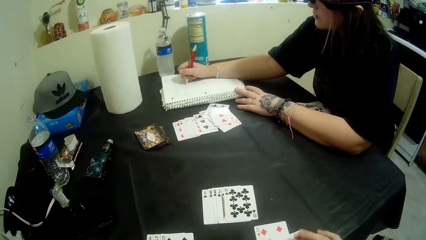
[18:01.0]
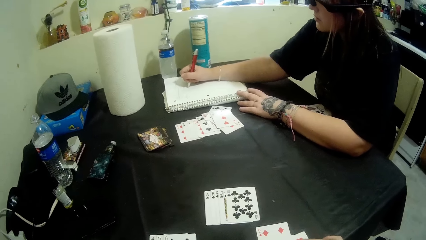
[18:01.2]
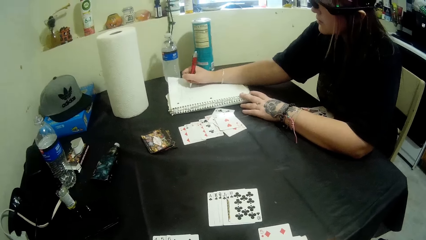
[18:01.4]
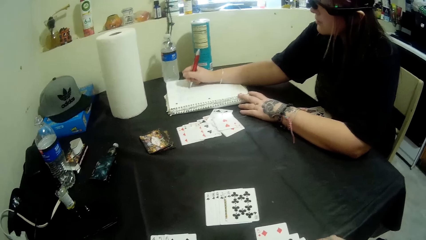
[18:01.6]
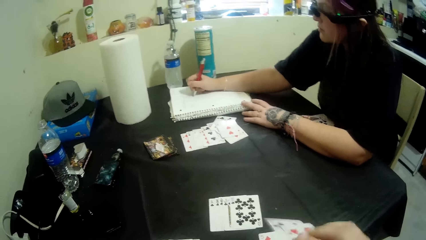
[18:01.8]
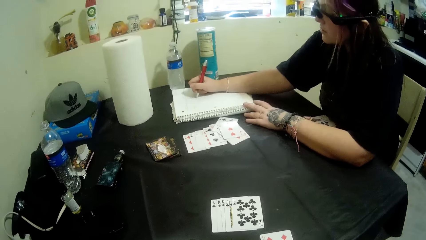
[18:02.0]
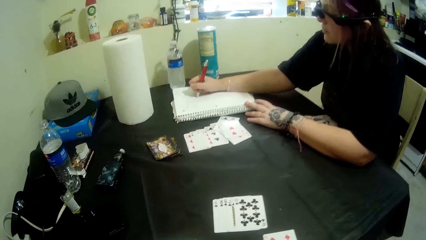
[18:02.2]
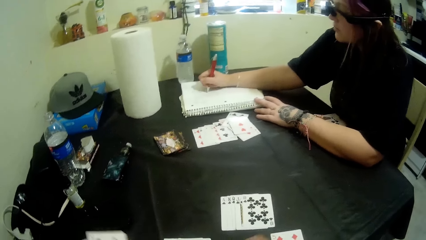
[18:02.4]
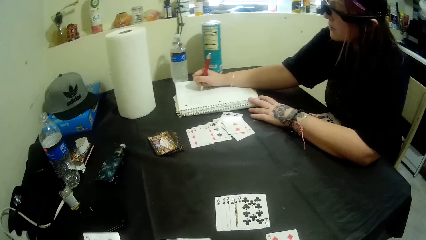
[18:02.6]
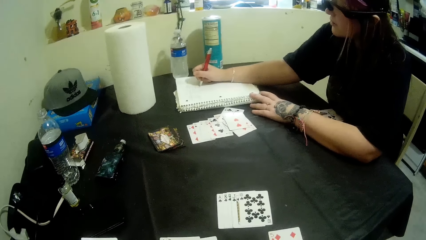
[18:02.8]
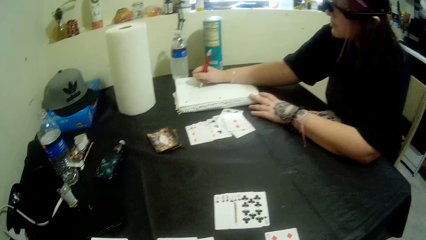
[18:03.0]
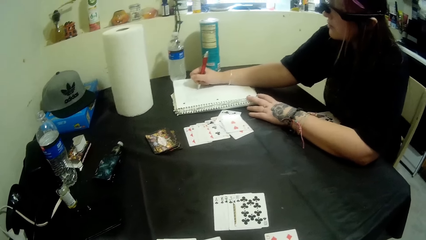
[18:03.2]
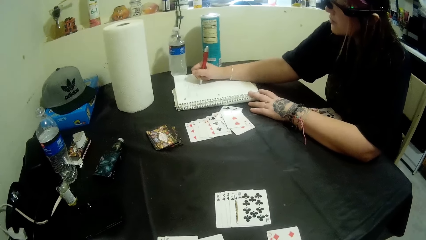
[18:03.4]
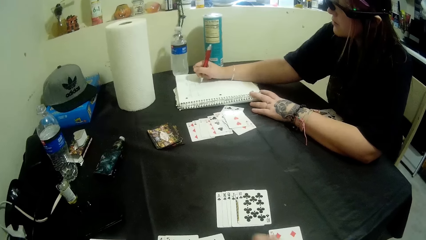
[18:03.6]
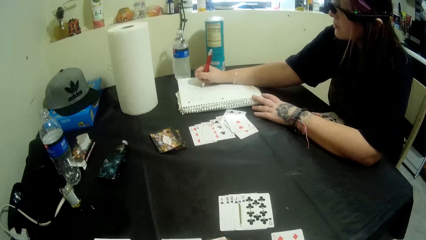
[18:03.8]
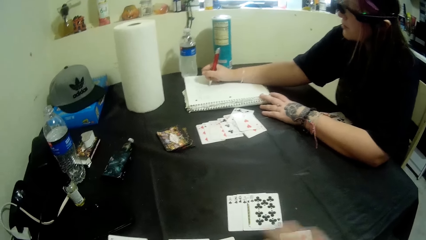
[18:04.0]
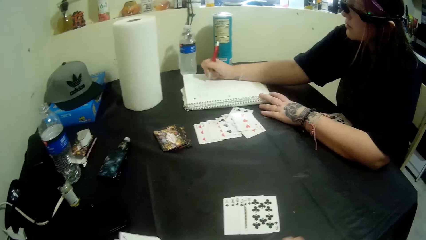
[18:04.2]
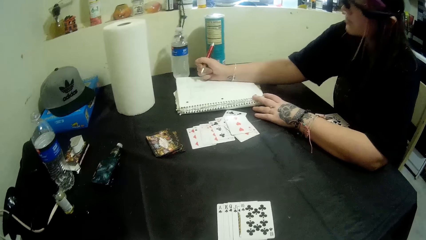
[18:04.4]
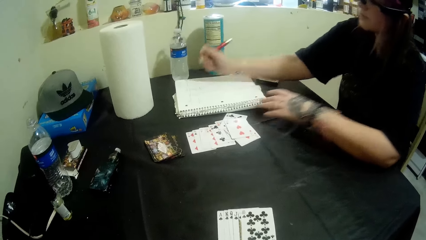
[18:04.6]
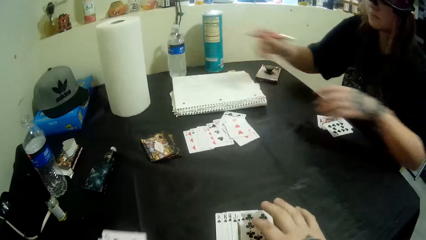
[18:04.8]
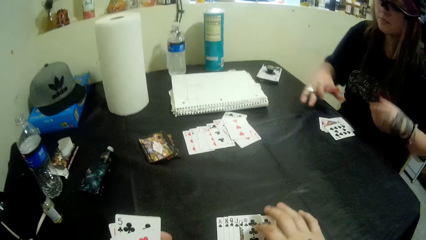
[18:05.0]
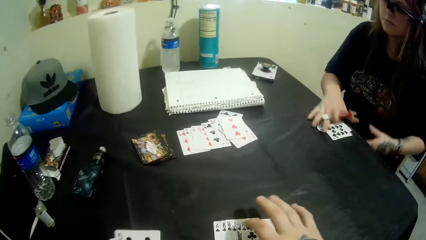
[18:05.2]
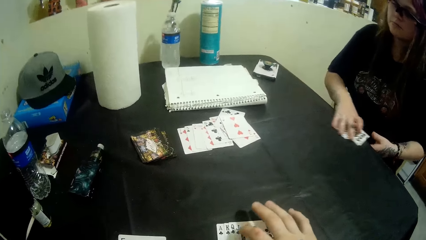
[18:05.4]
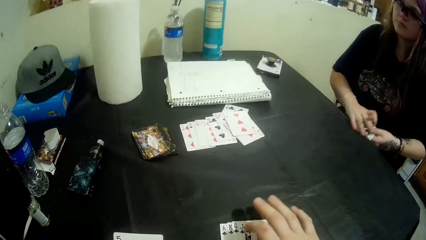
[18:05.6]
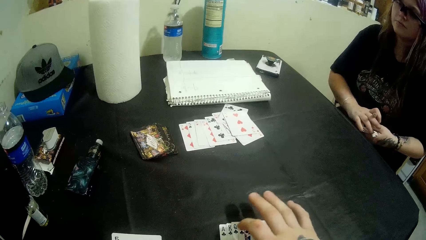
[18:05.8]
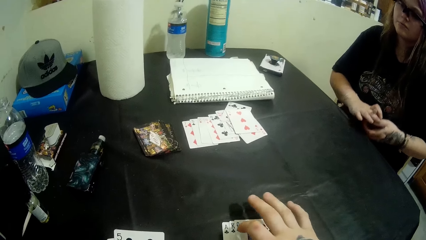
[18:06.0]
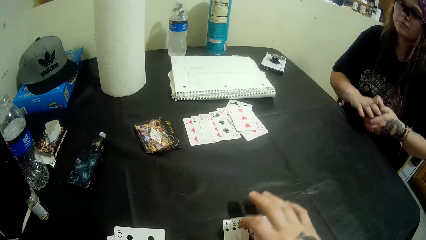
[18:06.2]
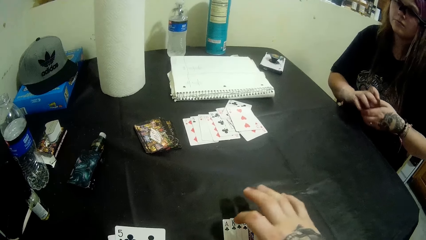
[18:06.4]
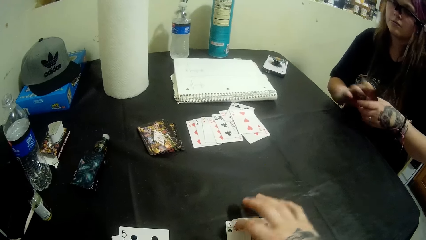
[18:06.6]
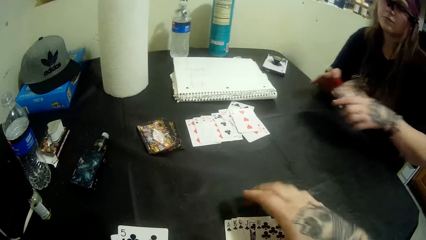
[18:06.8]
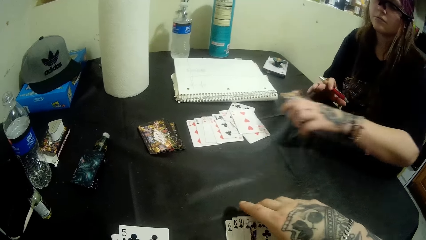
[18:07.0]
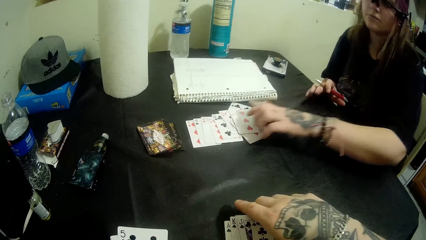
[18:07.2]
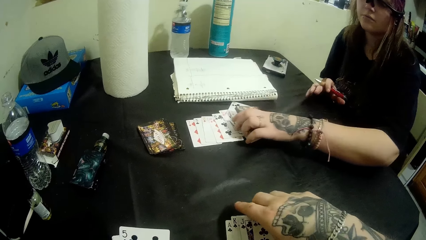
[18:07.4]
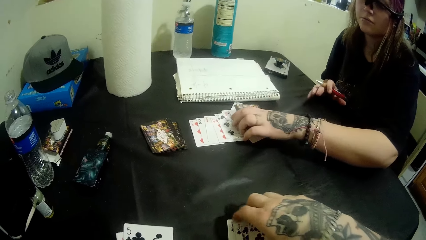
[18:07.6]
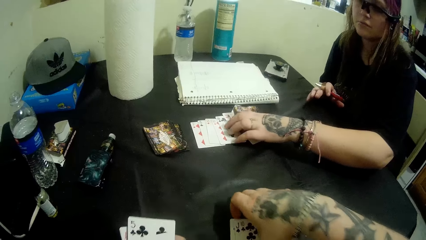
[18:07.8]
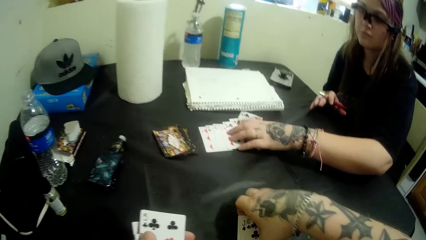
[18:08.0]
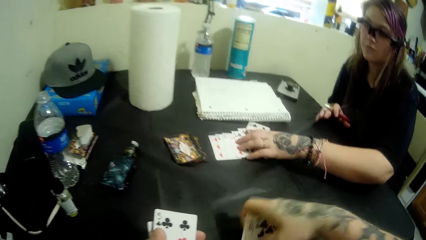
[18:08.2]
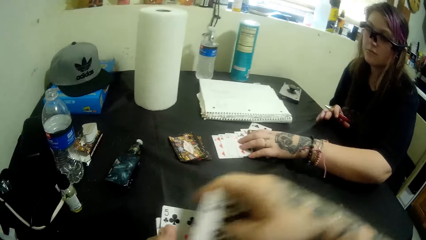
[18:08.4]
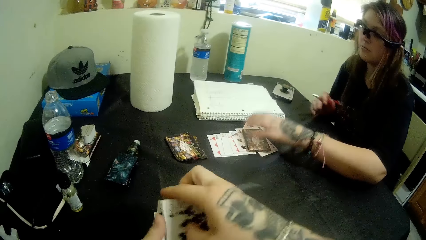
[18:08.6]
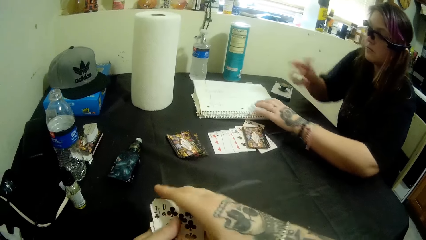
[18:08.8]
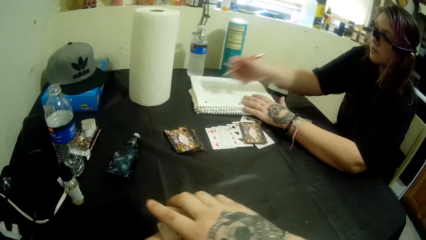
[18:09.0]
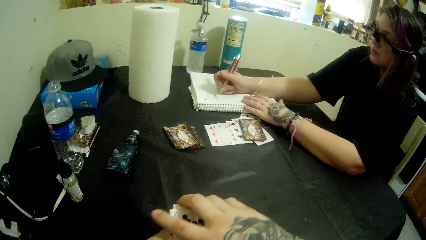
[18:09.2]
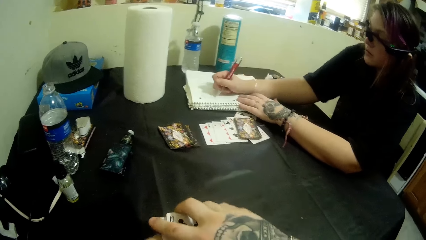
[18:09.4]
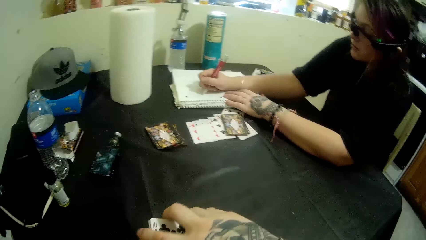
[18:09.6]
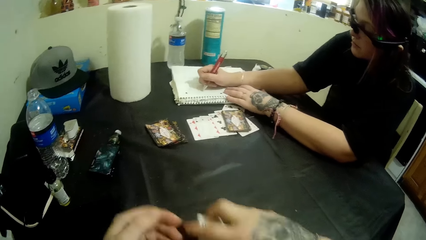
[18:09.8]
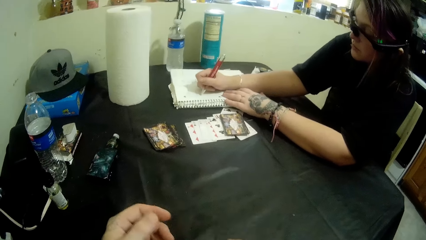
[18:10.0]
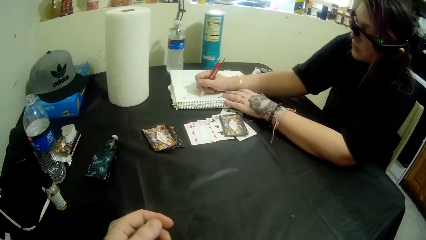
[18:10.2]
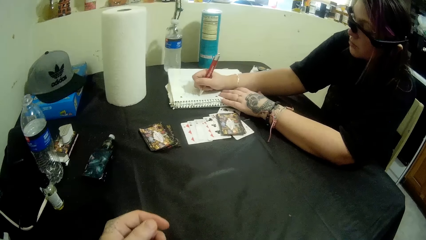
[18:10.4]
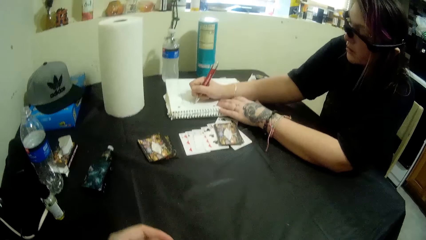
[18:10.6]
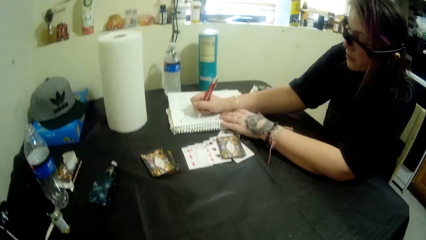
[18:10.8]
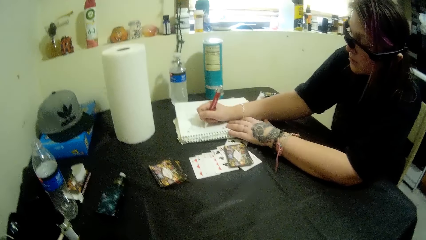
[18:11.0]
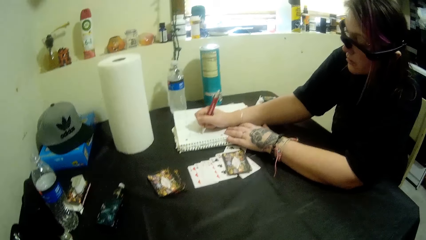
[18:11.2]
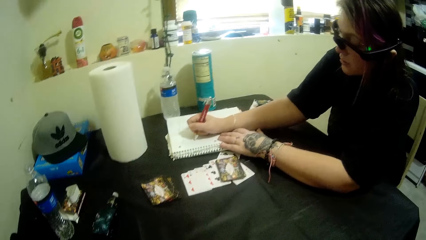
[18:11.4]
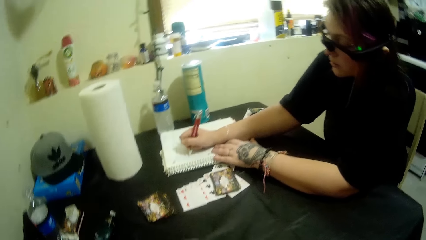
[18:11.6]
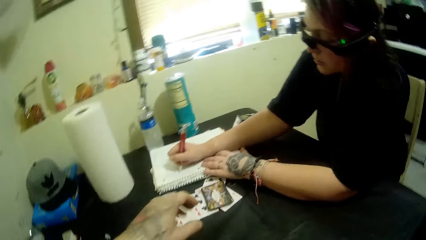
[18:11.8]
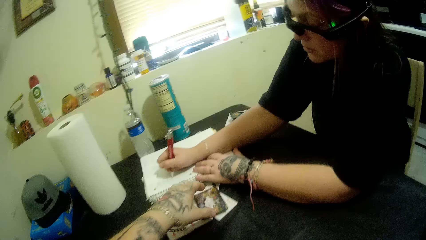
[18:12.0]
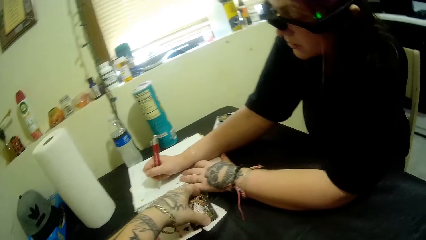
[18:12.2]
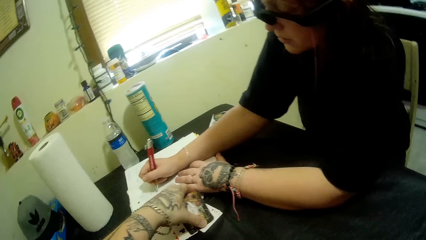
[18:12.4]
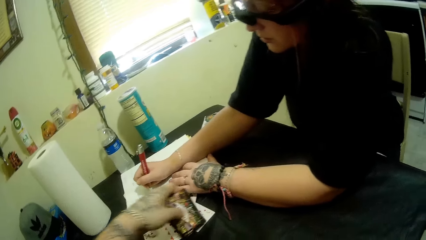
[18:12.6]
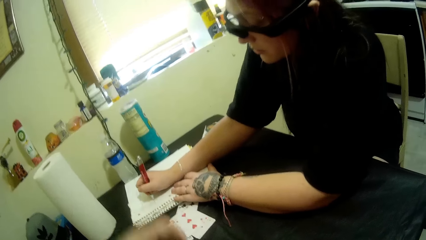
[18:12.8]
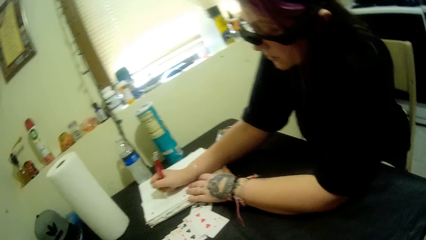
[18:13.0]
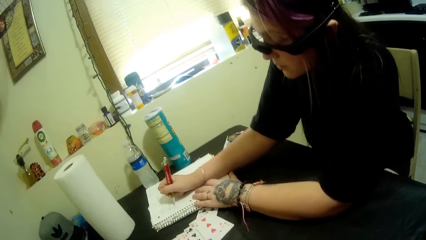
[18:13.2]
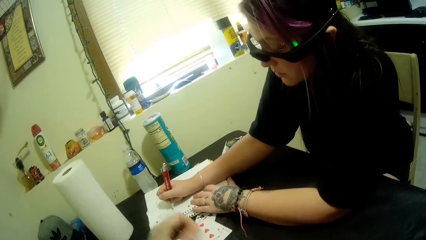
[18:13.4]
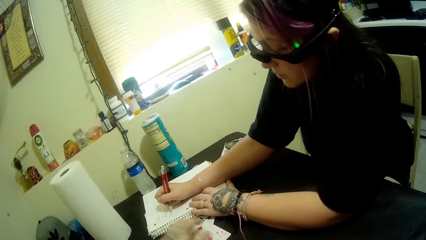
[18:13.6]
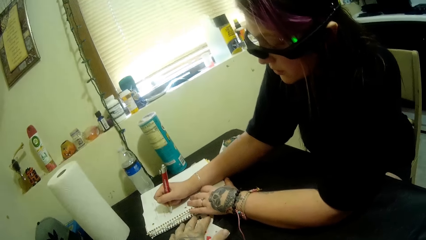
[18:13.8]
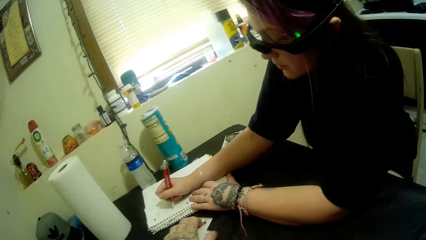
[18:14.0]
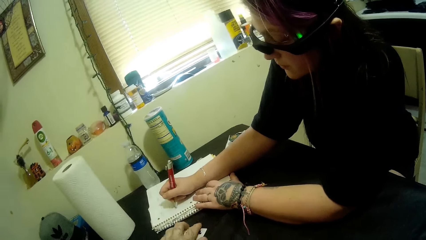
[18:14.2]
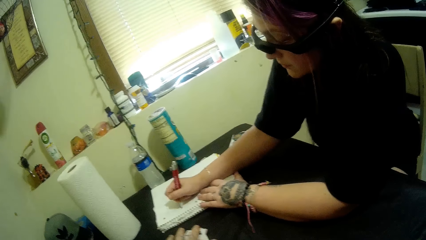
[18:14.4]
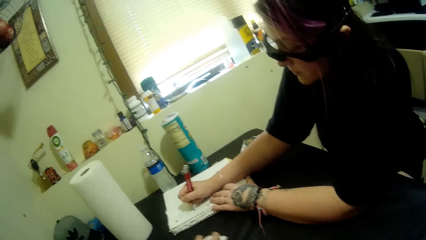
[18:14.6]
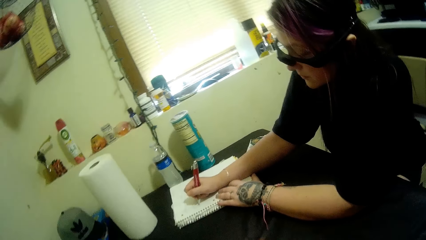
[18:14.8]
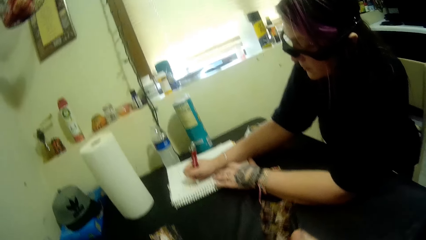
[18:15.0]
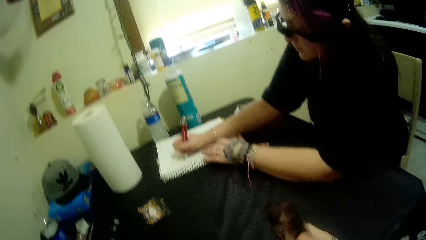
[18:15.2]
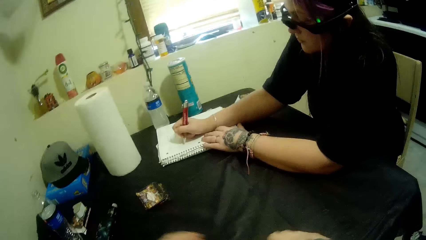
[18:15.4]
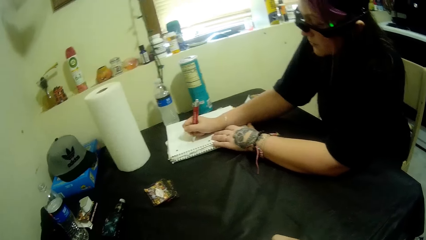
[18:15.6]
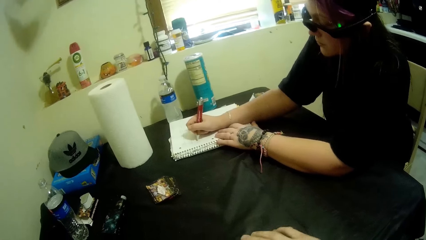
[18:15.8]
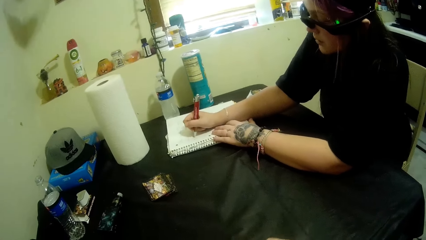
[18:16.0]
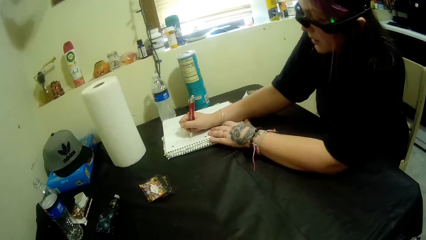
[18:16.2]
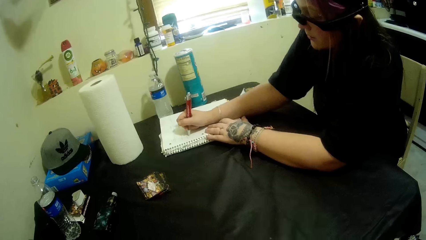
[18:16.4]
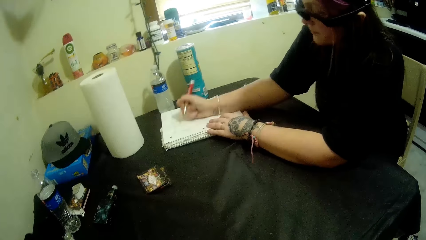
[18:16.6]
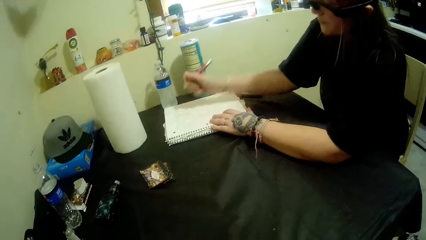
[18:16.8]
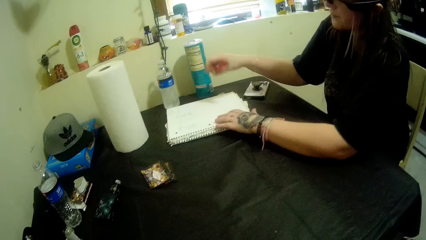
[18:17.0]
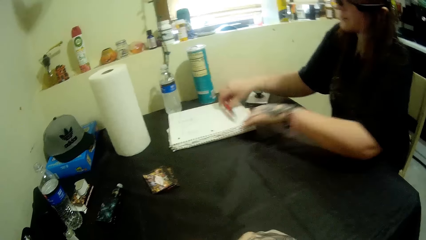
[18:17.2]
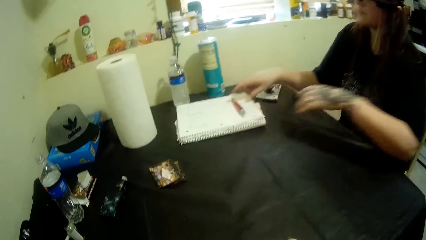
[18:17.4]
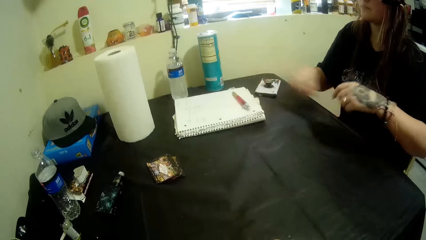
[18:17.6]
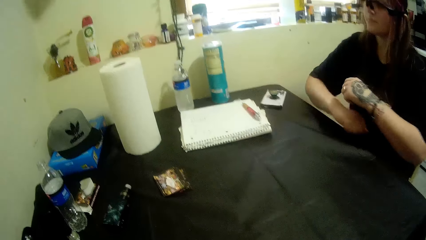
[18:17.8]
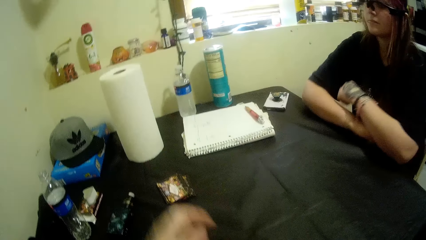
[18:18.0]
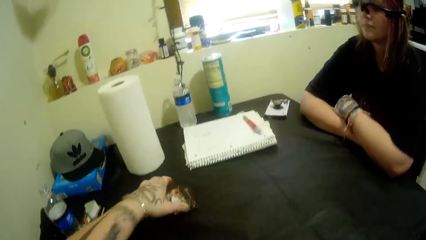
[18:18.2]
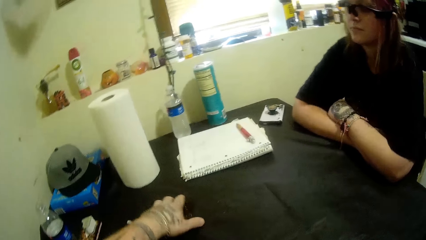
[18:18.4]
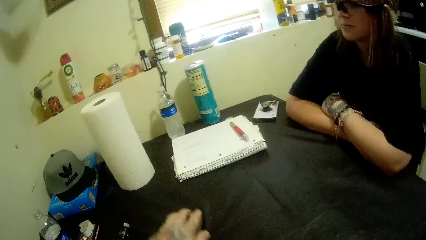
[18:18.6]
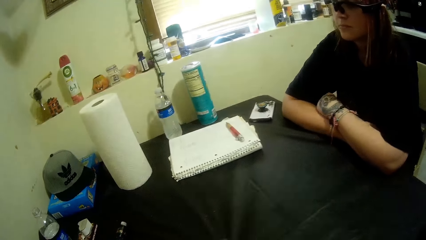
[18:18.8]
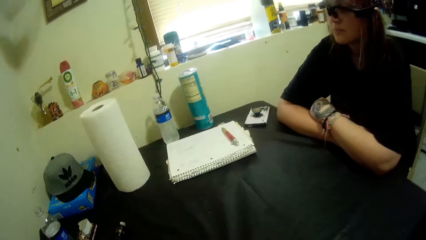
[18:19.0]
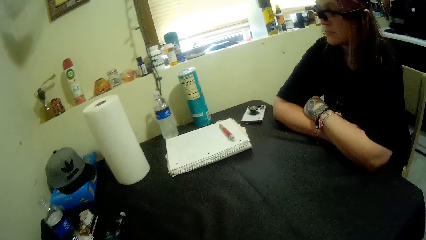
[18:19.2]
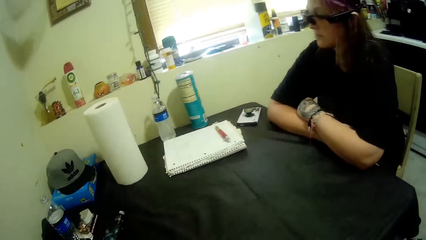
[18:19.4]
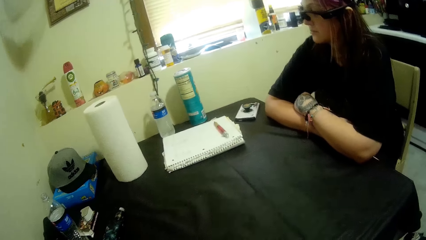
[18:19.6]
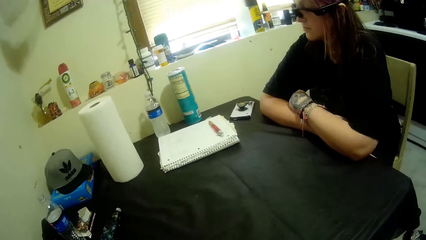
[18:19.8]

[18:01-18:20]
The camera wearer picks more cards. They touch cards on the table. A woman packs the cards together. The woman touches the cards on the table. The woman writes into a book on a table. The camera wearer packs the cards on the table. They take the cards near the woman. The woman puts the pen on the book.
